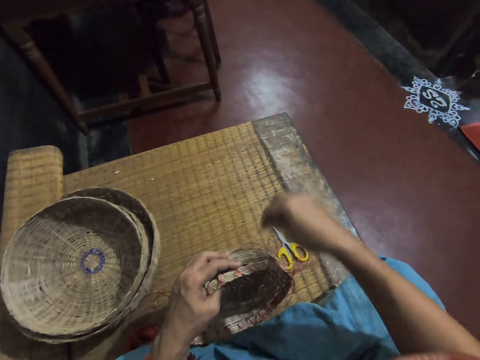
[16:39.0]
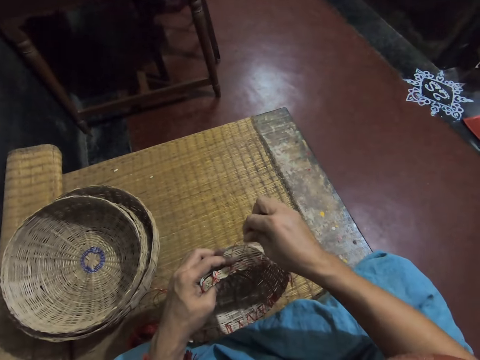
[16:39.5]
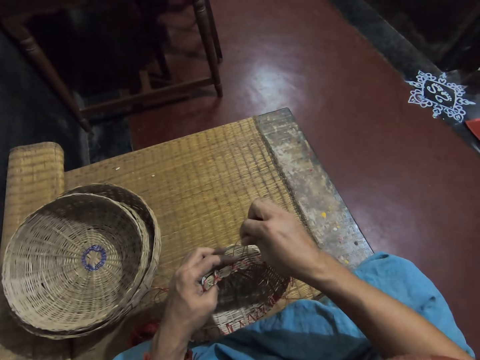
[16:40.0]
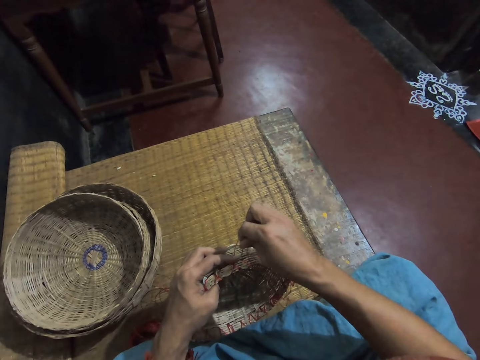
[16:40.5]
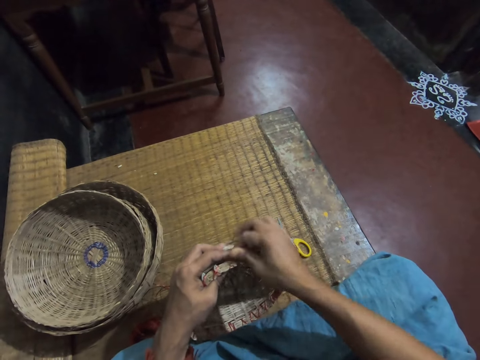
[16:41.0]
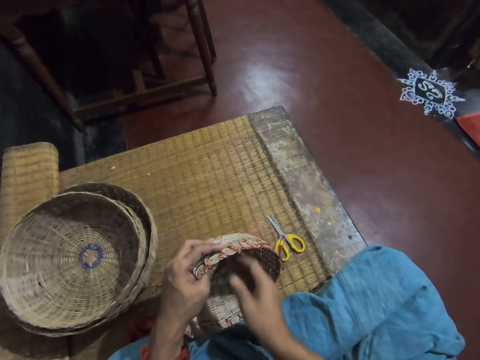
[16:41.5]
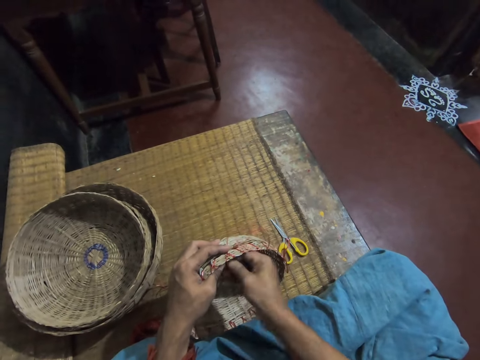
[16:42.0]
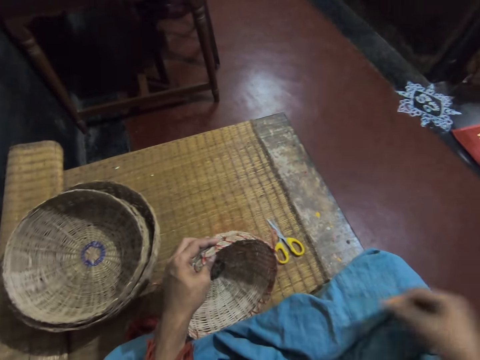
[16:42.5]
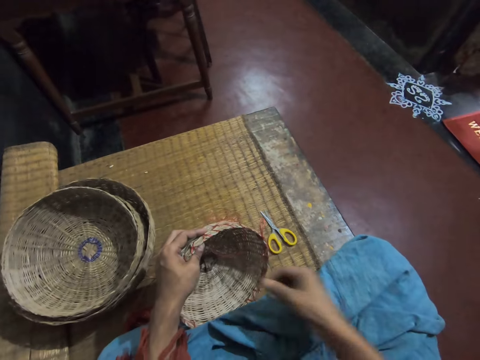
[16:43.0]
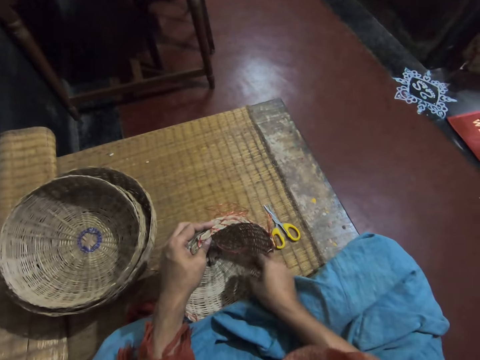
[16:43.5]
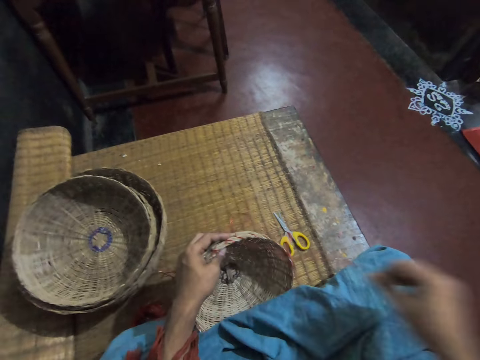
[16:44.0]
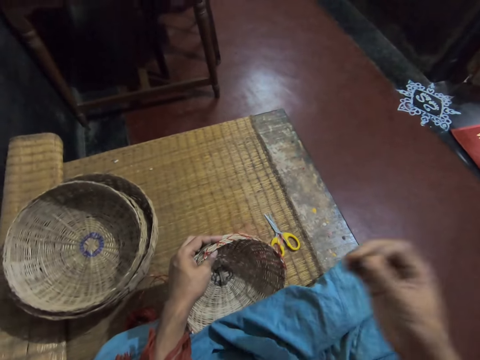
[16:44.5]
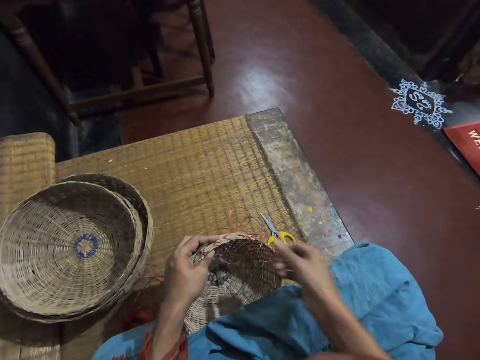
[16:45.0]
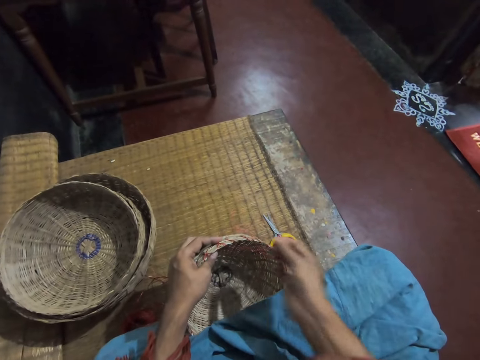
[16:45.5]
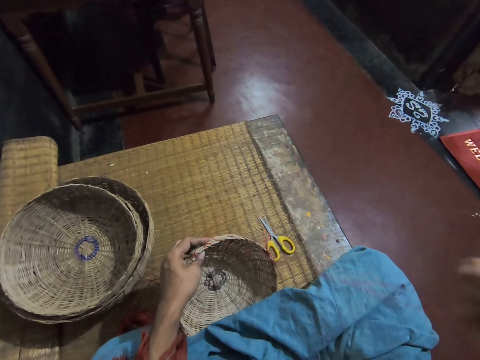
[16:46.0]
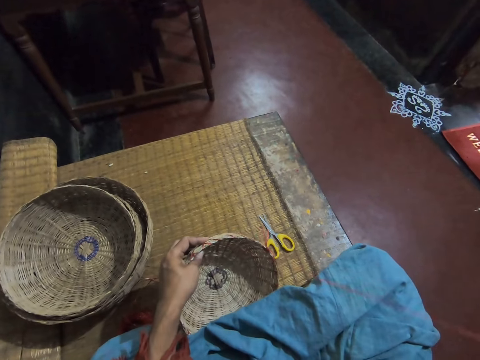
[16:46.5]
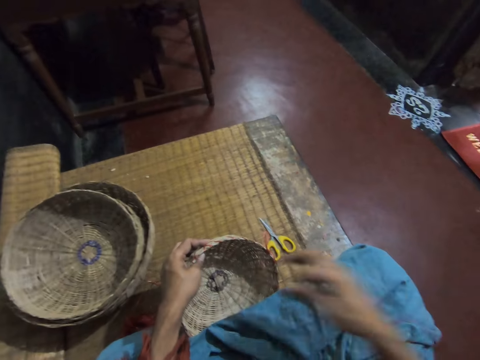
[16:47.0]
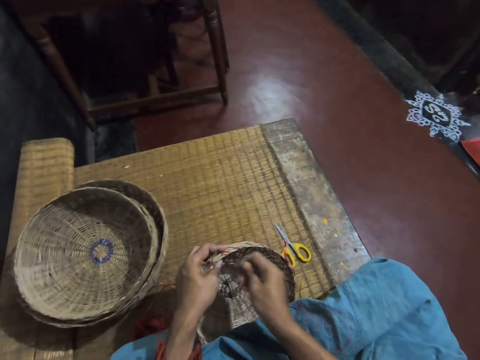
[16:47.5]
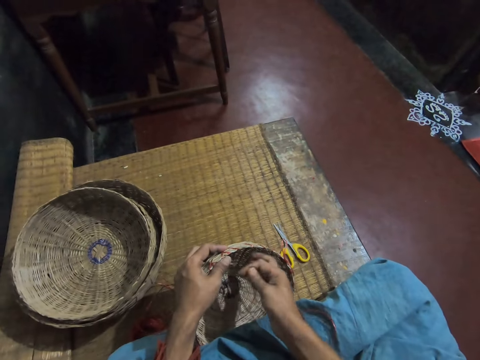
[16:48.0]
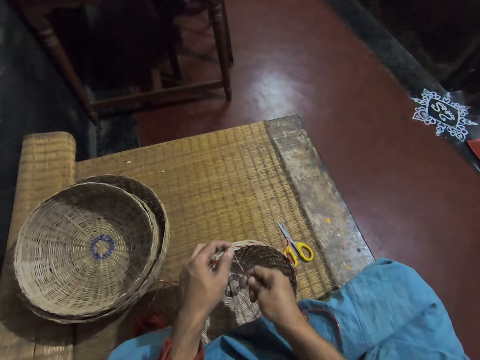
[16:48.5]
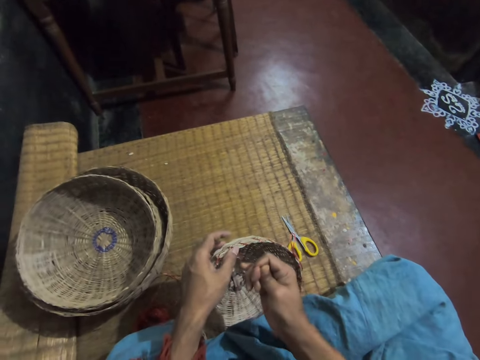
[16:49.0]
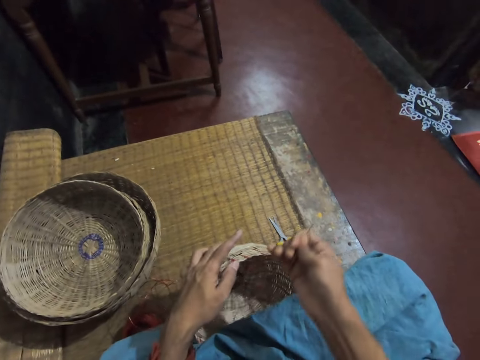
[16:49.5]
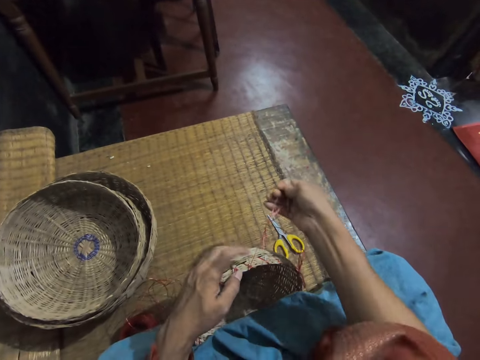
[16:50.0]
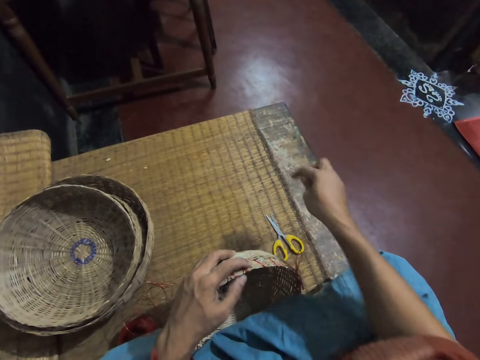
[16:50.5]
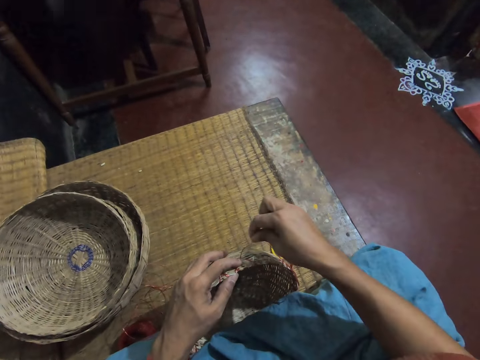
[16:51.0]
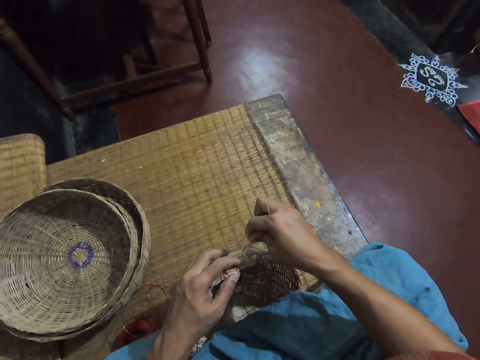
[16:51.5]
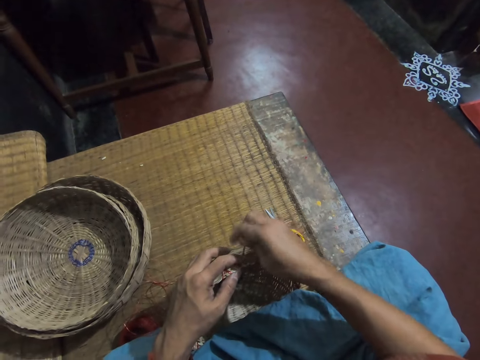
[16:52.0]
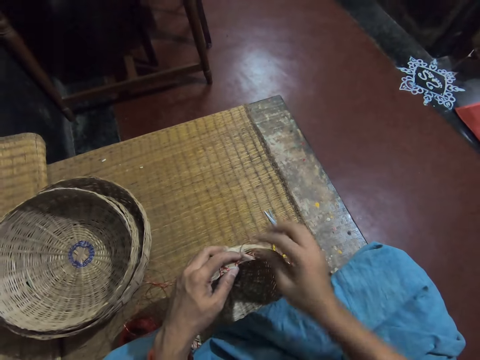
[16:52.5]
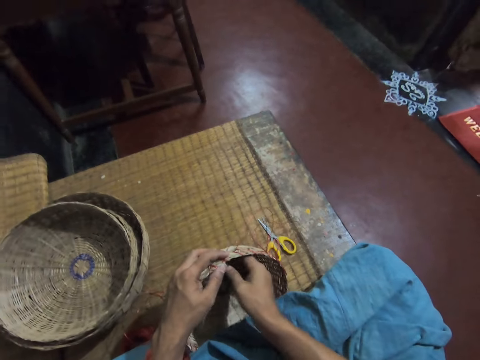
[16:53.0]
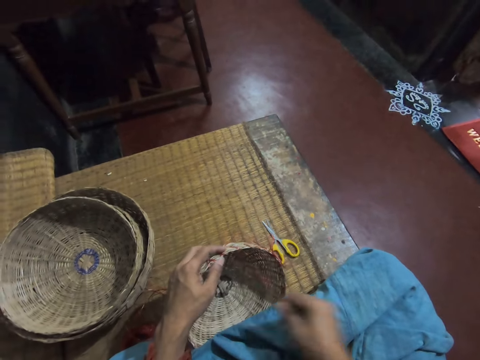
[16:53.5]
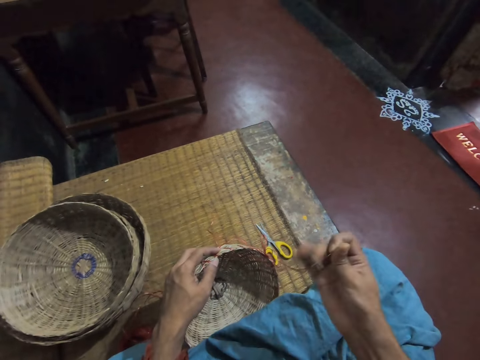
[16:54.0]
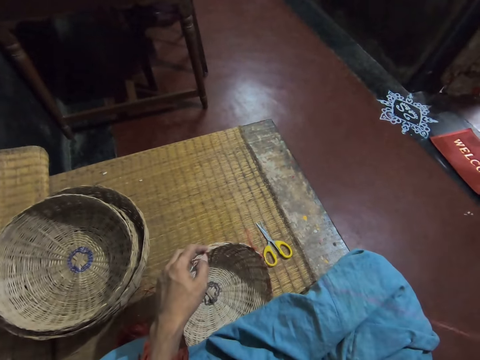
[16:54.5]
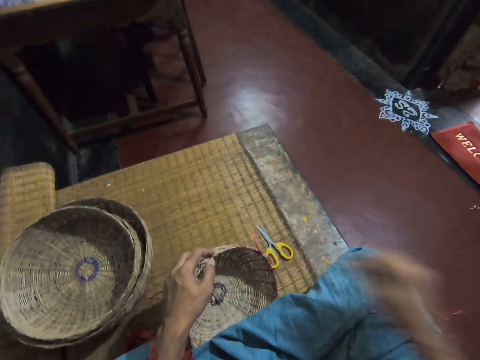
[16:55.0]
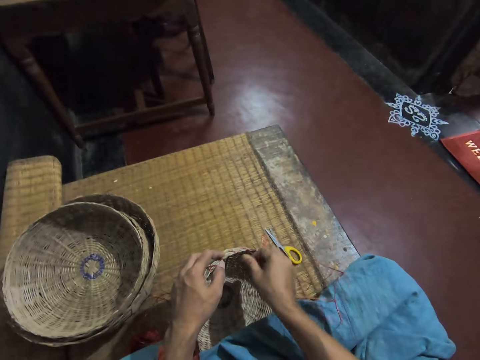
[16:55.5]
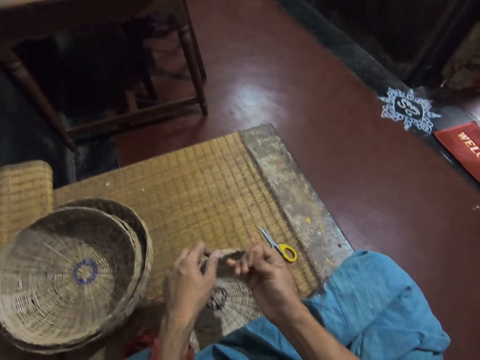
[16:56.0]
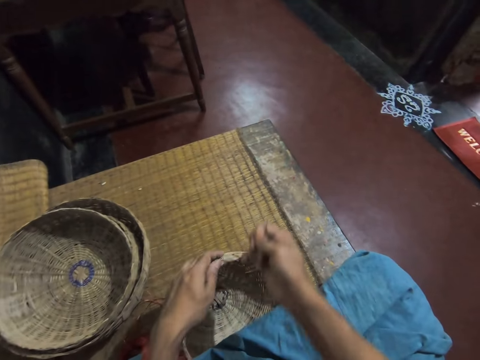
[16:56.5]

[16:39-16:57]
The camera wearer weaves a basket. They pull a weaving thread. They pick a weaving thread. They pull the weaving thread. They weave the basket. They pull the weaving thread.

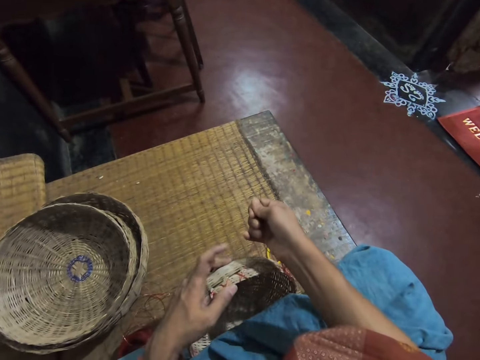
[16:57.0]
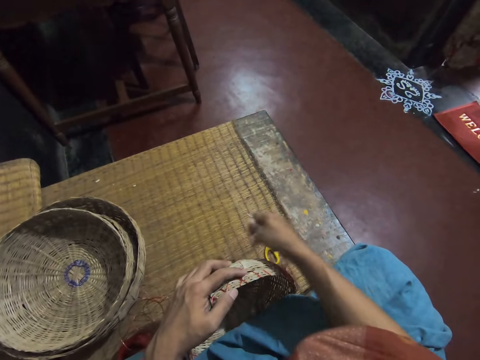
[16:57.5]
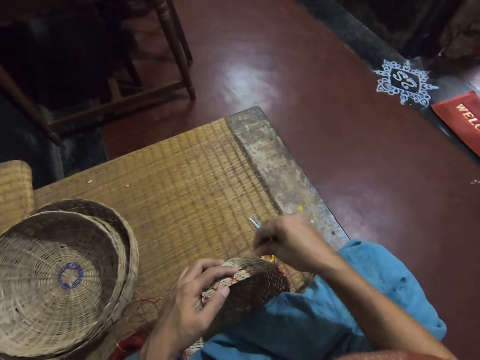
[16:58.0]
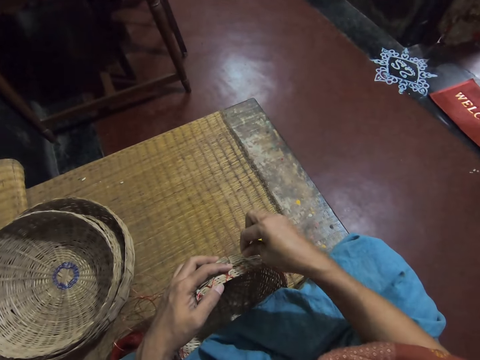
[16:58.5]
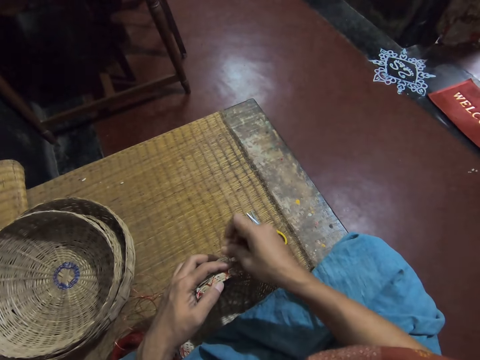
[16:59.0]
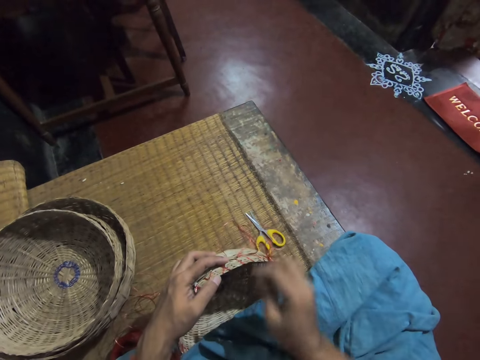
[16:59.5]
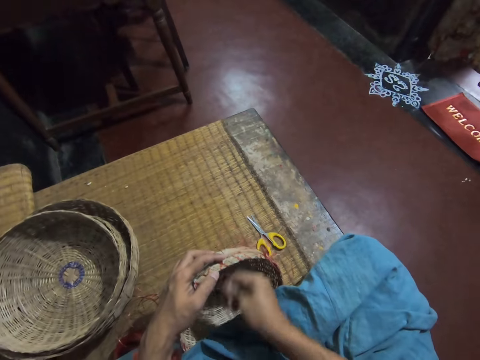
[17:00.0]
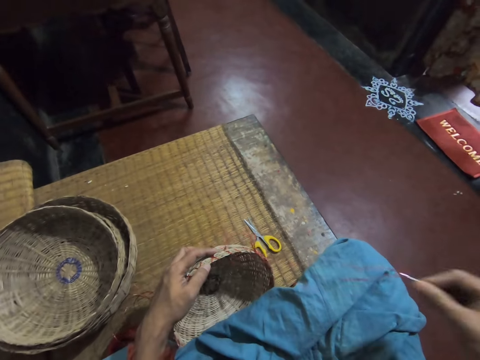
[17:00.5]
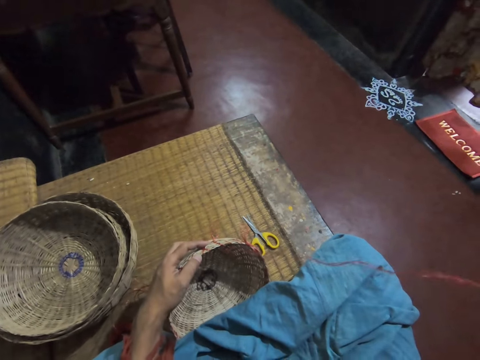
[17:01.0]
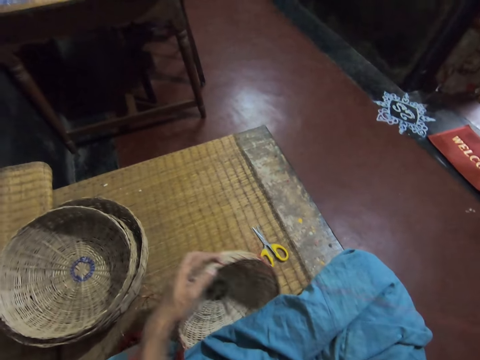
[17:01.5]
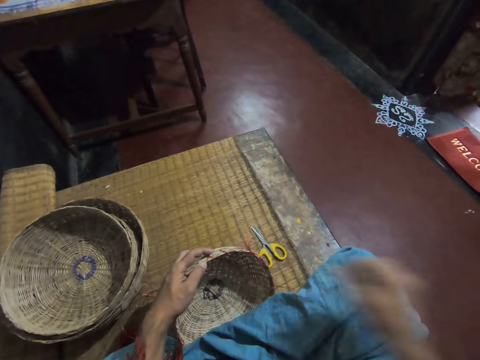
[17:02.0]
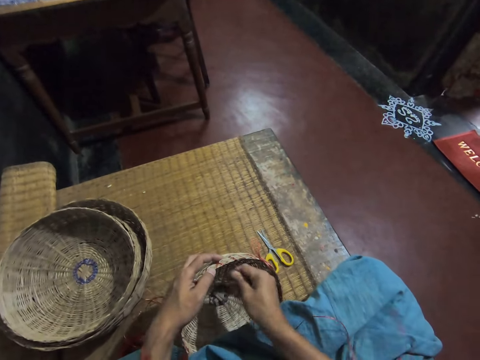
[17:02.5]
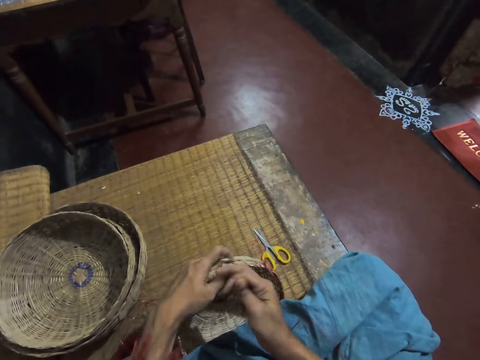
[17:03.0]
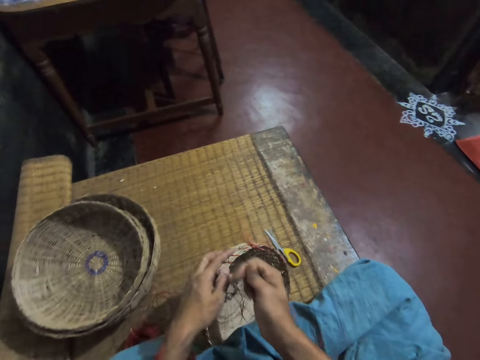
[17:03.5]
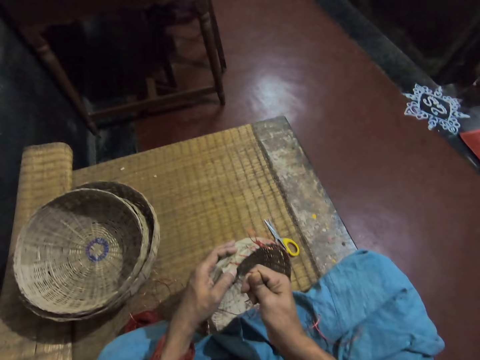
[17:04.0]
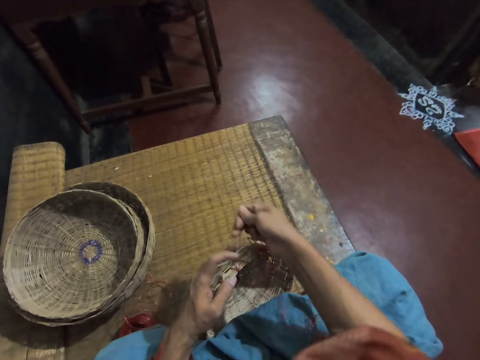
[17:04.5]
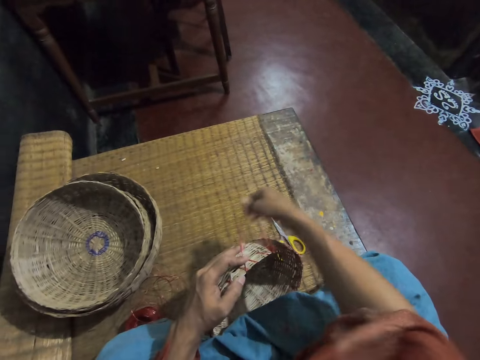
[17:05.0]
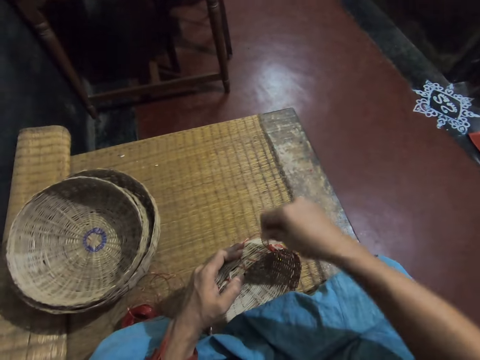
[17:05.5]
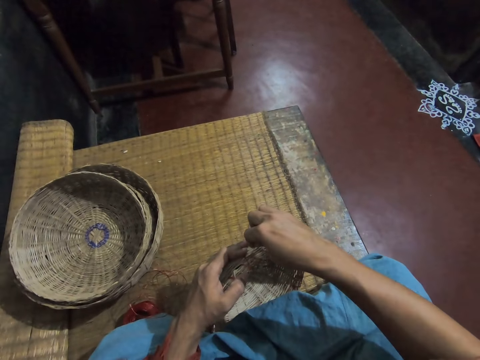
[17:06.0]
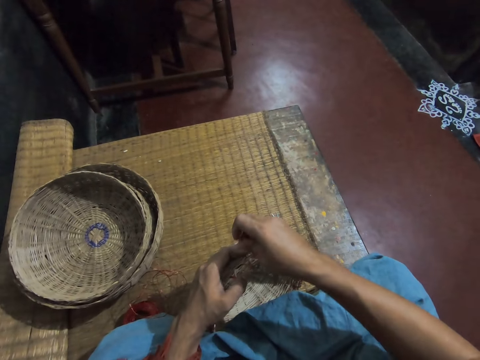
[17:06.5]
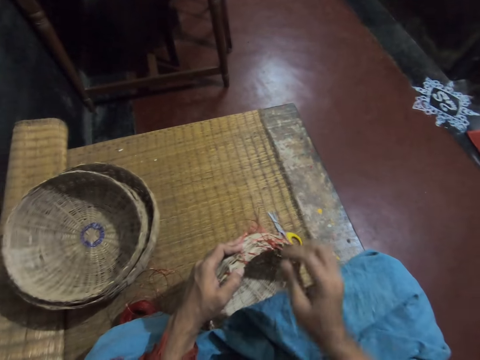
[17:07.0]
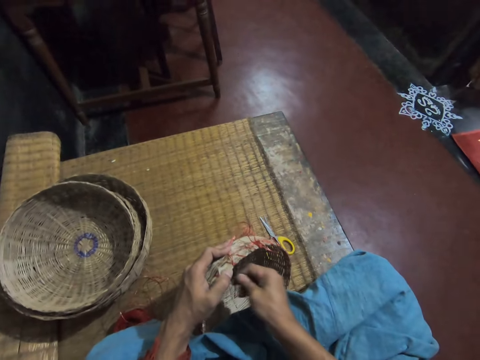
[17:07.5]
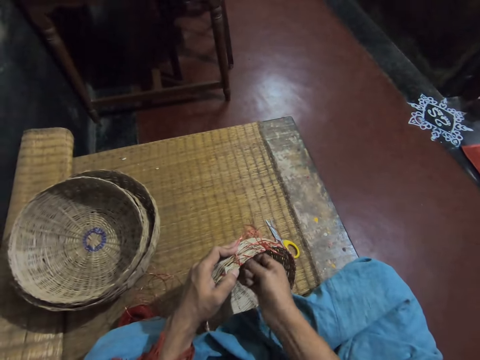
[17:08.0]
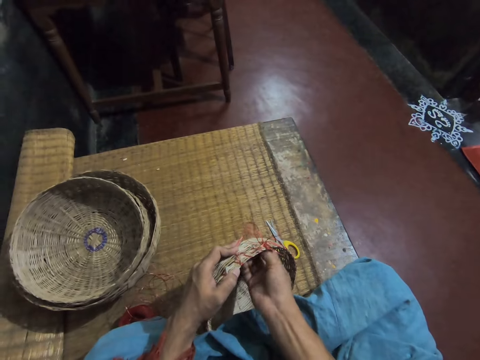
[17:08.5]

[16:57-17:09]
The camera wearer weaves a basket. They pull a weaving thread. They weave the basket.
